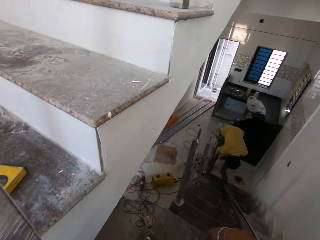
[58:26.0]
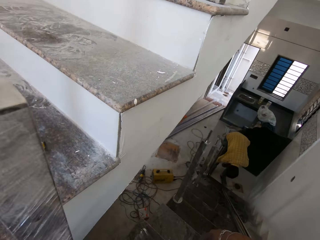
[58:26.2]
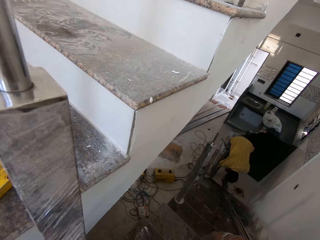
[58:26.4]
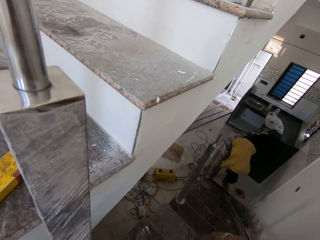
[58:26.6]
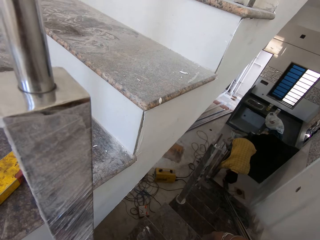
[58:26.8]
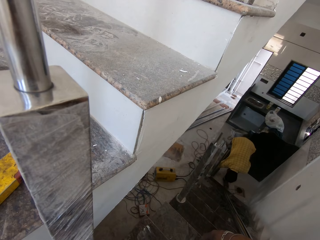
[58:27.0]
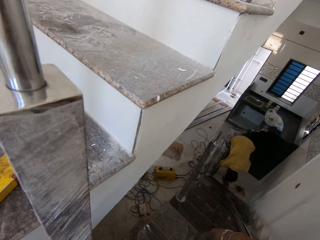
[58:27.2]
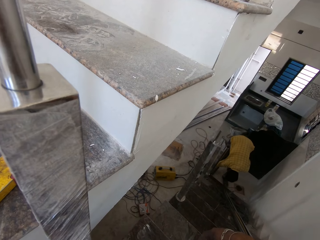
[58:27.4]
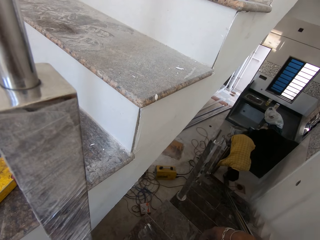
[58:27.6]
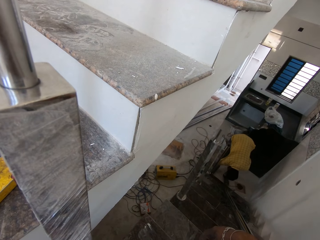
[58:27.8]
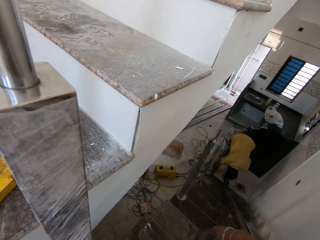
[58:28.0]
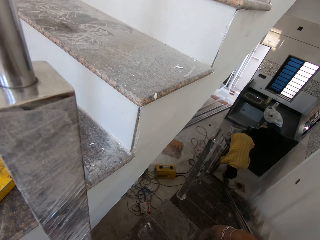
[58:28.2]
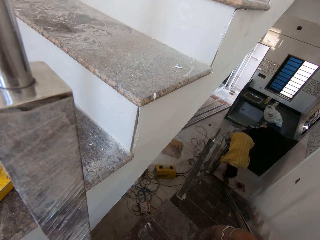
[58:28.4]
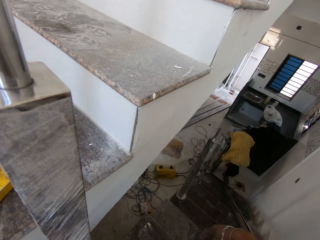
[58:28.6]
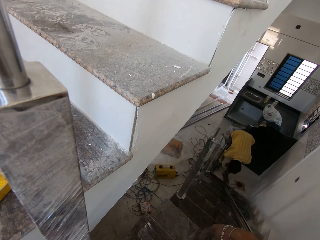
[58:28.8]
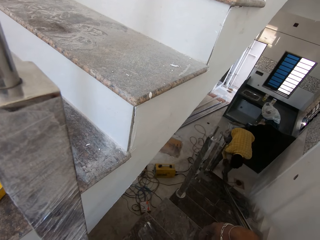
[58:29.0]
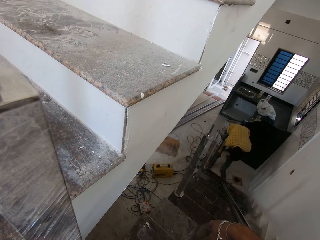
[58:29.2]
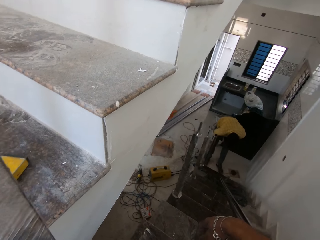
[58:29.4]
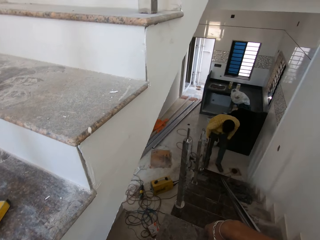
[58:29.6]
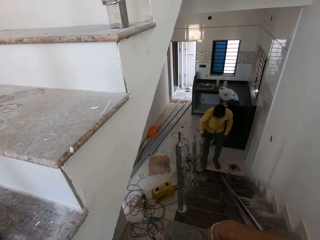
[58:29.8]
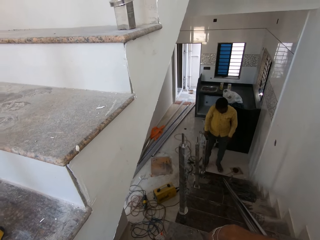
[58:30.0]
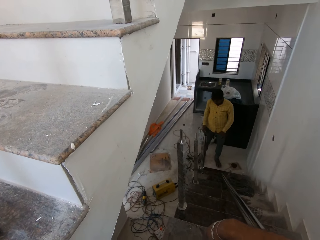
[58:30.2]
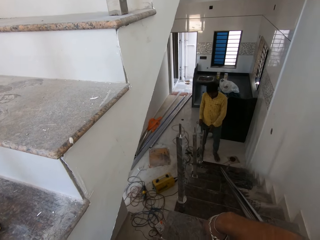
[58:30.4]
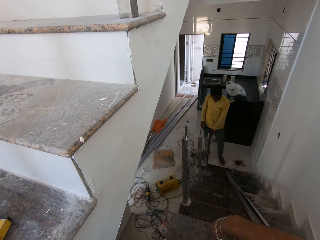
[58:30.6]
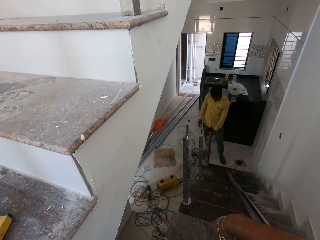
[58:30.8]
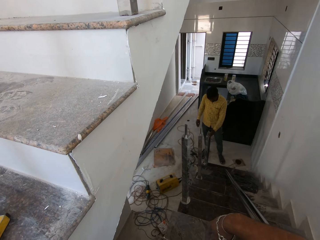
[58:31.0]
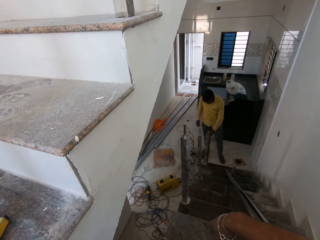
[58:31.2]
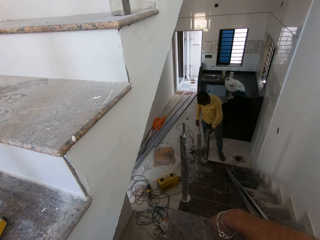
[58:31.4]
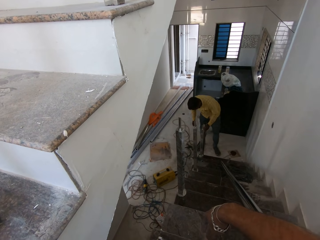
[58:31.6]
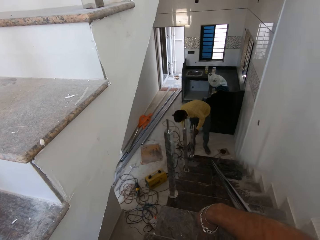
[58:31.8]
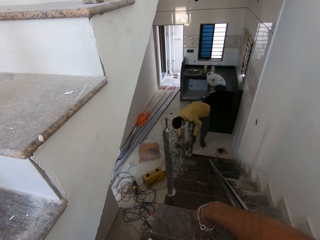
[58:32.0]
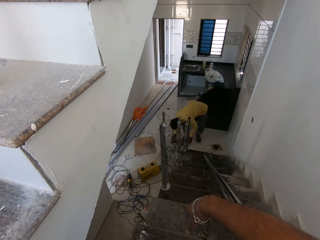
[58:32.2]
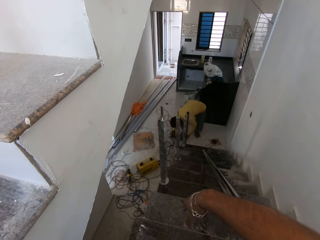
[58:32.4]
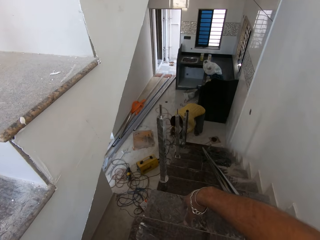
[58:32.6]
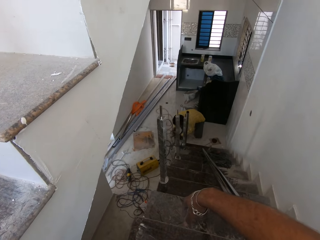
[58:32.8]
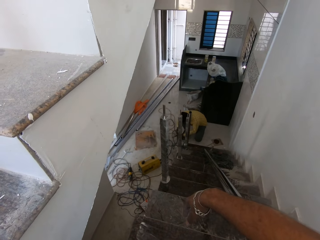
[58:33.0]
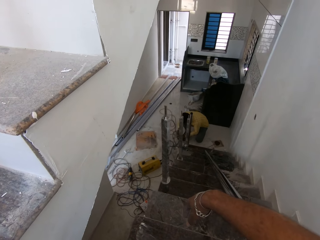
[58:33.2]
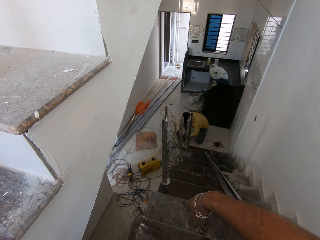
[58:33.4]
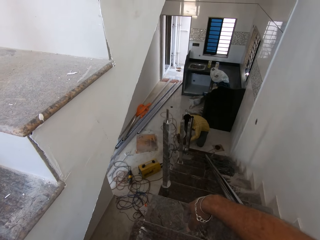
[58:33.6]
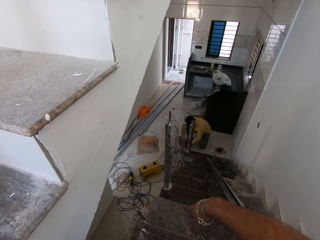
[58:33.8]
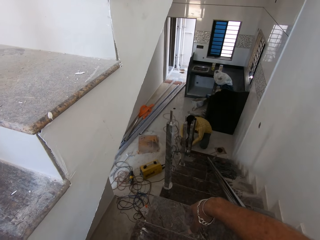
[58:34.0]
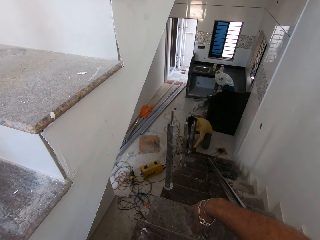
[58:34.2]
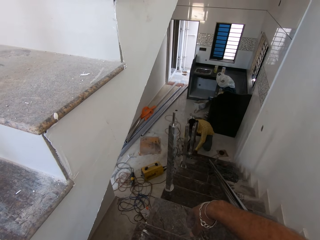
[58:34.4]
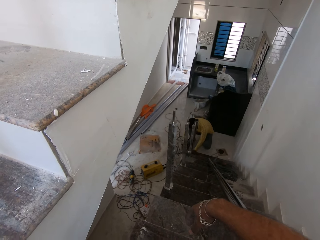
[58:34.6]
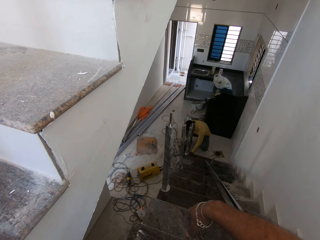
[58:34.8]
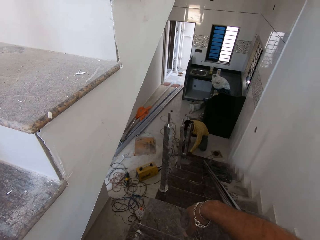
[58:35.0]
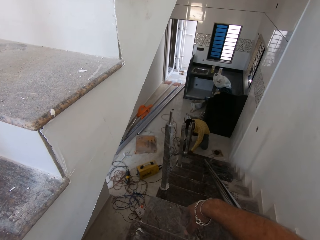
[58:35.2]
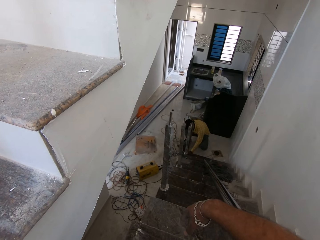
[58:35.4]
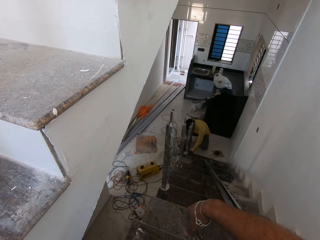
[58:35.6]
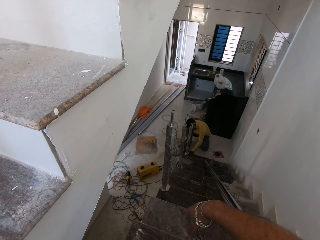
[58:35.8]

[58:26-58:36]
A man bends. The man holds something in the metal. The man adjusts the hollow steel rod with his left hand. The man rubs the hands. The man stands. The man holds the metal bar with the left hand. The man bends. The man holds the wires in the floor.

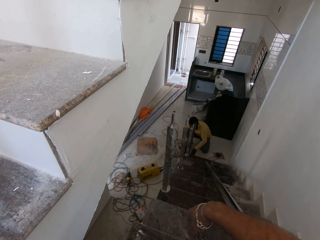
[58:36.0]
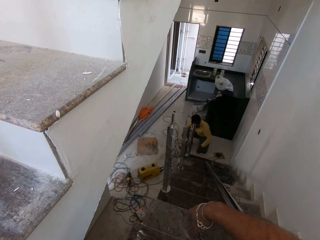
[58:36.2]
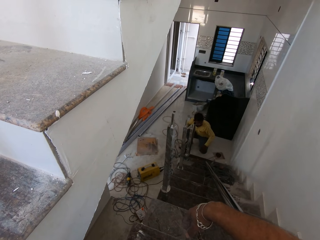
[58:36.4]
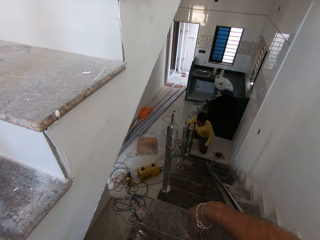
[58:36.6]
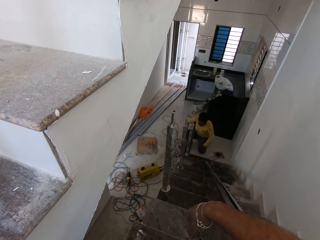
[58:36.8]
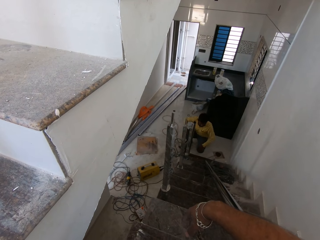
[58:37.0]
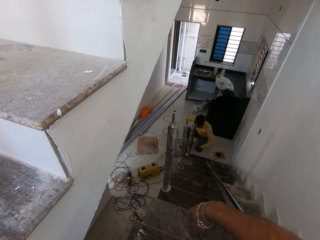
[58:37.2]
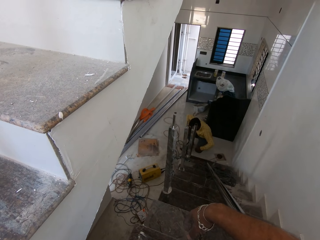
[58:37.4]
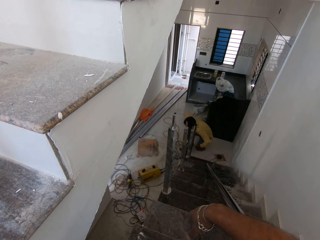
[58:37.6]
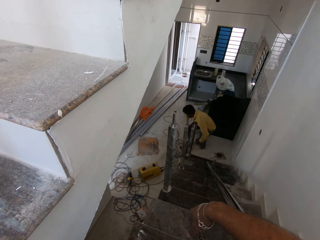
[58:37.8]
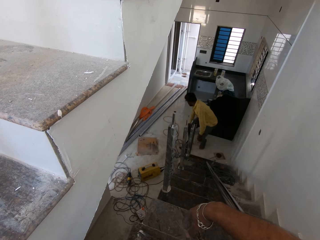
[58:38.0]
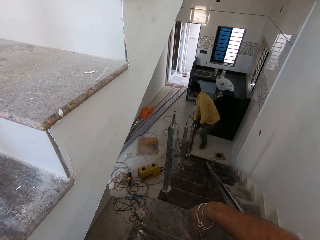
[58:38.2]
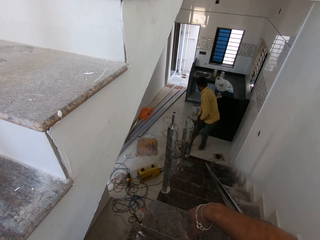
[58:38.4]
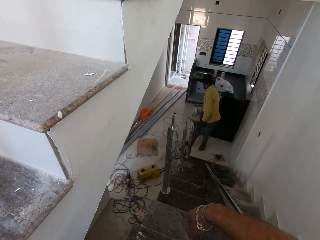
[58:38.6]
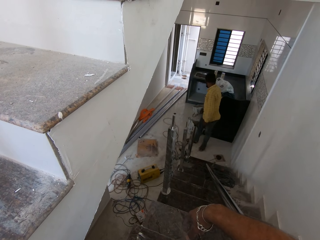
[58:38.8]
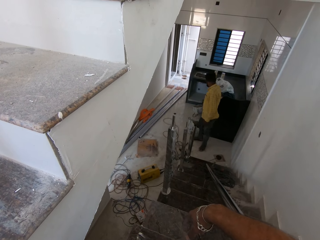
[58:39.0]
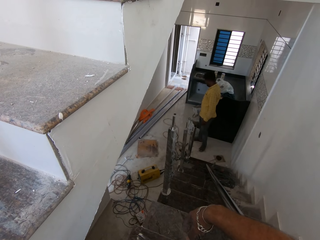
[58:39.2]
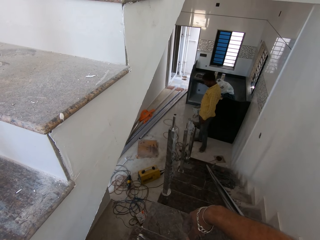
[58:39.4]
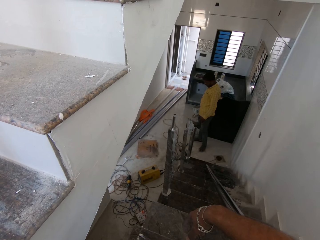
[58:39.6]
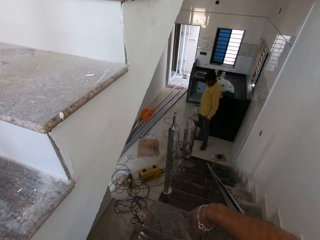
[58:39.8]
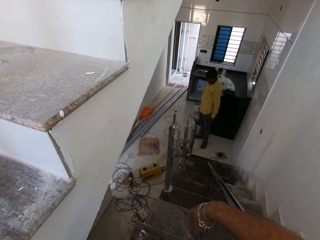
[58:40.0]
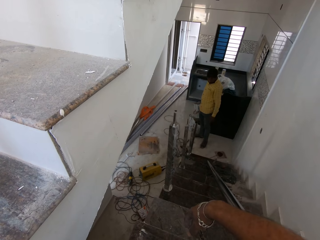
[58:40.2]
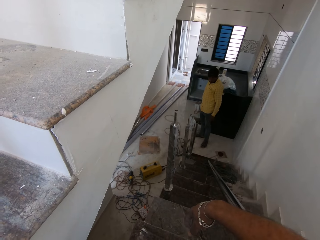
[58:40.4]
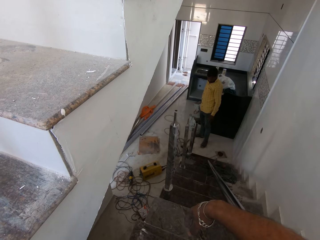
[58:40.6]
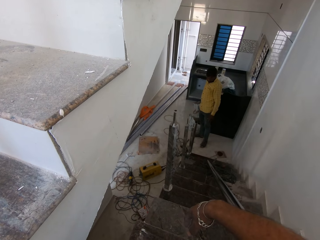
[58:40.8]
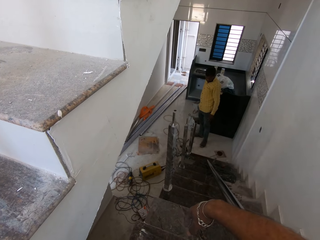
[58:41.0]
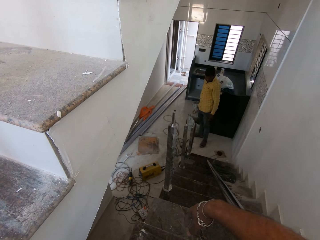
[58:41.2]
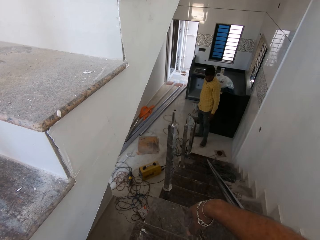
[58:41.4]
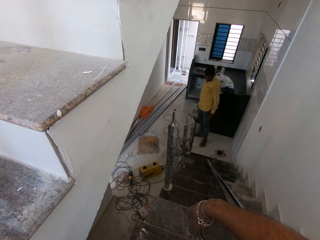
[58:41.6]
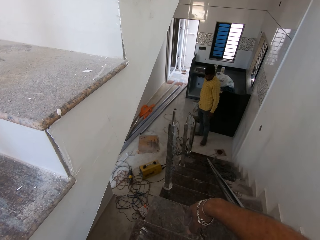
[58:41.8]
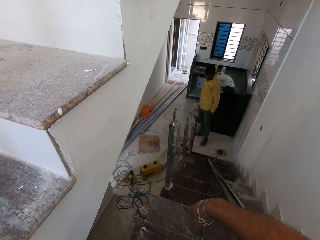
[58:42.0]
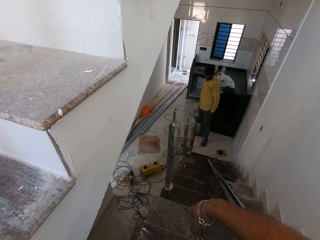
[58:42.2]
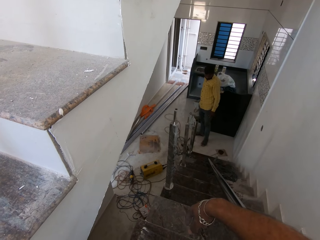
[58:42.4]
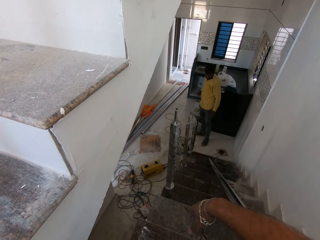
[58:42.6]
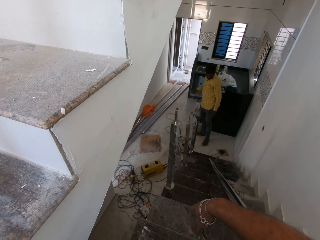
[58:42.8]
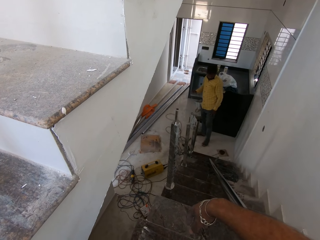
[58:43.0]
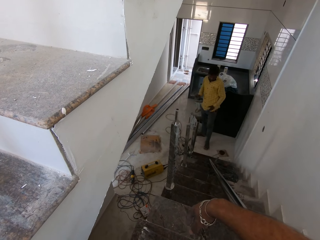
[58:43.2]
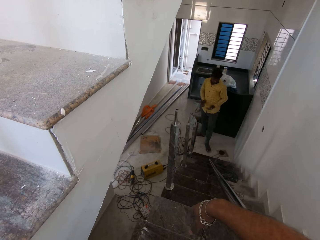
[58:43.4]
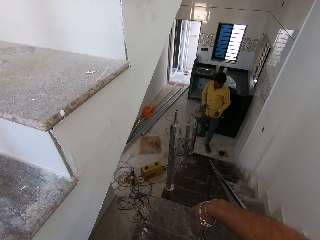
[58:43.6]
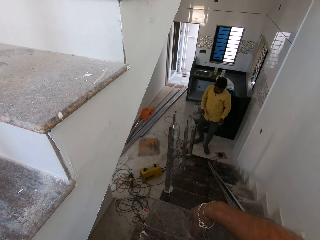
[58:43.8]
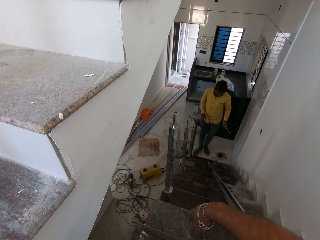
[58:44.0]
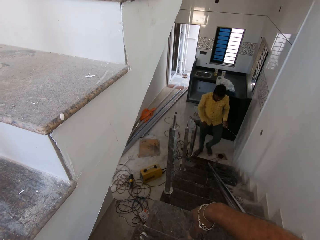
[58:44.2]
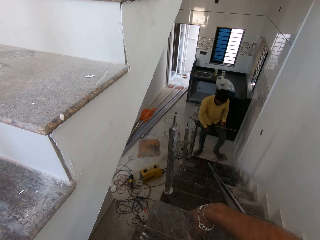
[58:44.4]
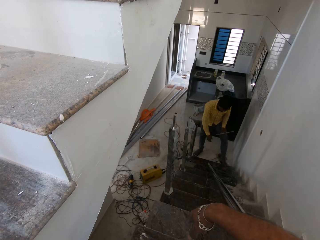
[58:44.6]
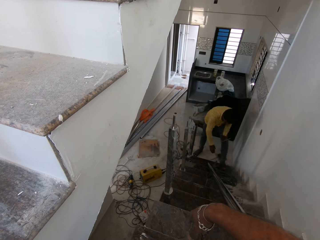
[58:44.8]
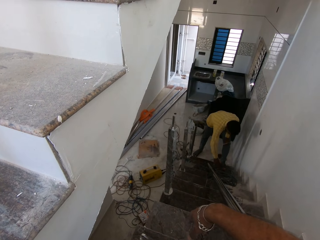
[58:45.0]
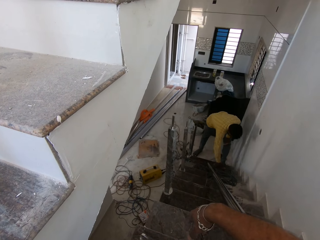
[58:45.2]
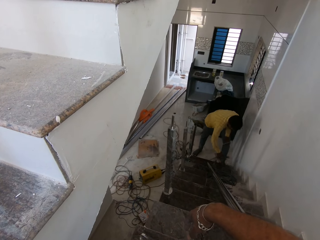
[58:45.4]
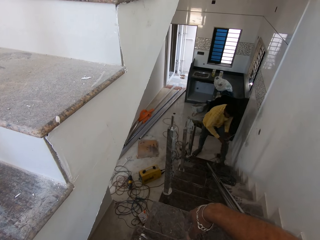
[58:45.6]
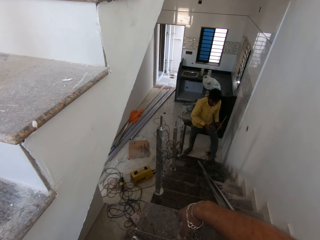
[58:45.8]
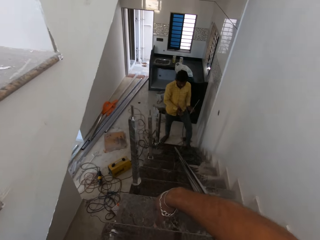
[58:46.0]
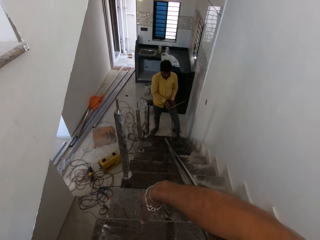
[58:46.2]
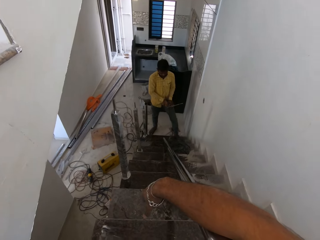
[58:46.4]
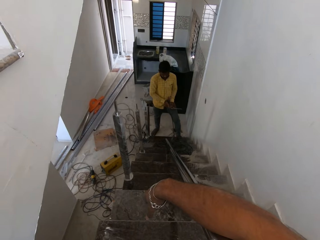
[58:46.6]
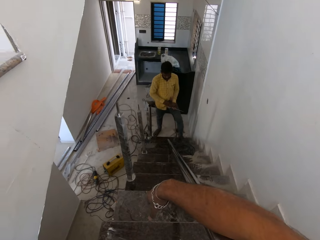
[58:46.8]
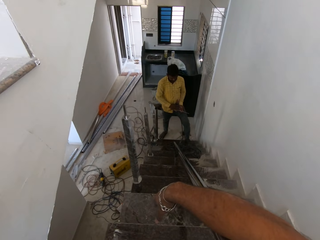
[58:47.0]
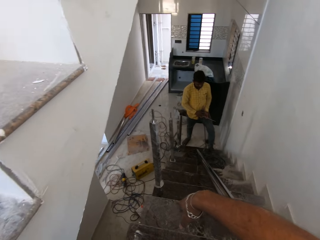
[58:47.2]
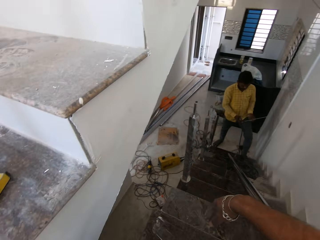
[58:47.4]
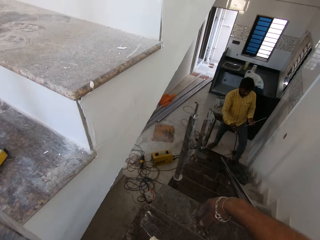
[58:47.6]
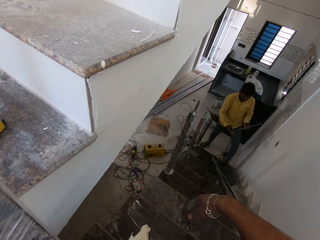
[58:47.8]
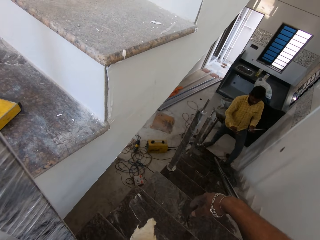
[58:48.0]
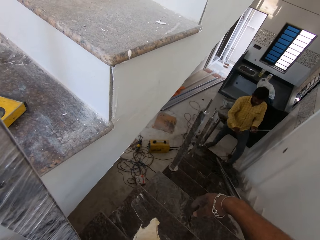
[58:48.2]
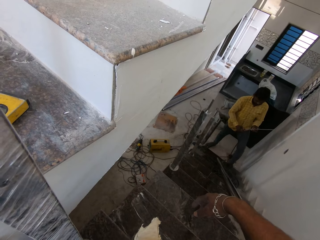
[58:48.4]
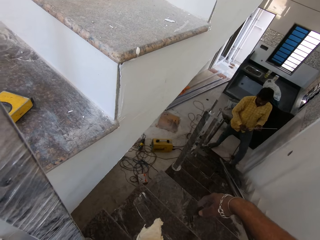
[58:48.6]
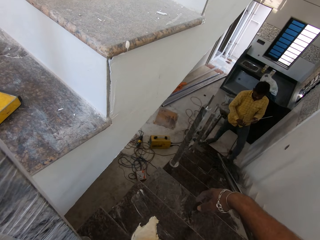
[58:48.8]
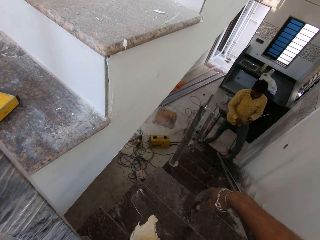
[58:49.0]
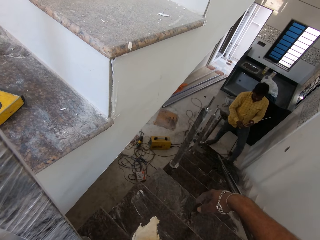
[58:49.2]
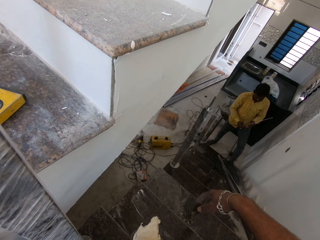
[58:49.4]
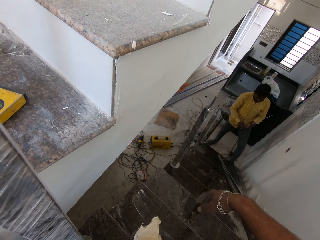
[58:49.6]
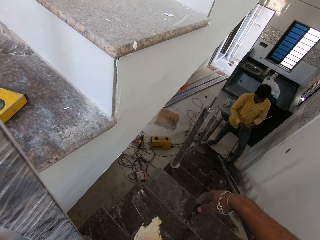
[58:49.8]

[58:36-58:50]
A man stands. The man takes a tiny rod from the shelf with his right hand. The man moves the tiny rod from his right hand to his left hand. The man walks. Another man picks up a welding torch from the stairs with his right hand. The other man puts the electrode in the welding torch with his left hand. The camera wearer looks around. They look around again.
